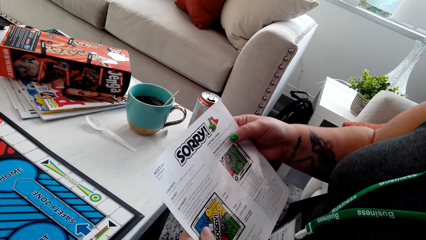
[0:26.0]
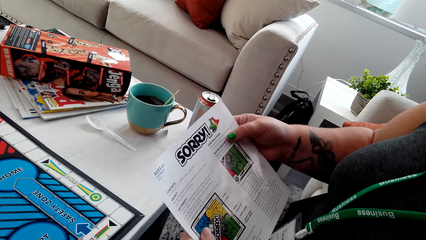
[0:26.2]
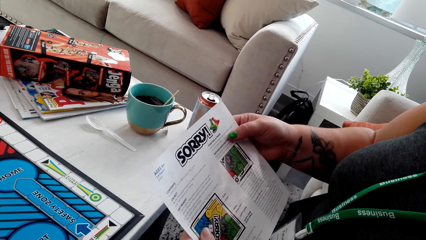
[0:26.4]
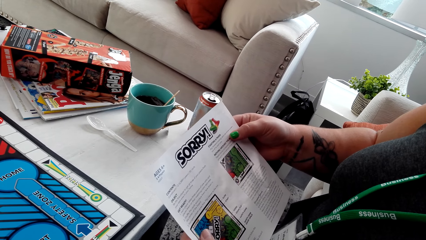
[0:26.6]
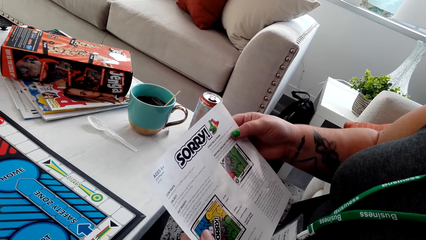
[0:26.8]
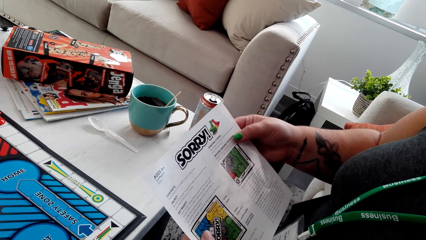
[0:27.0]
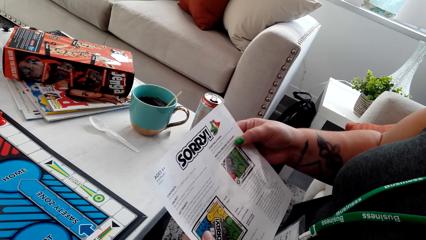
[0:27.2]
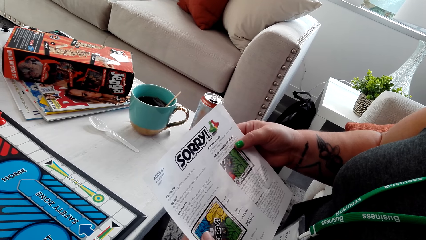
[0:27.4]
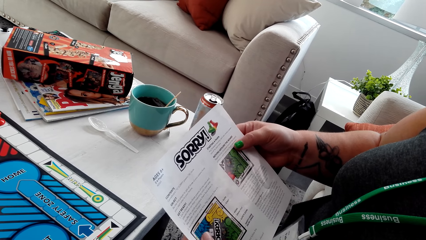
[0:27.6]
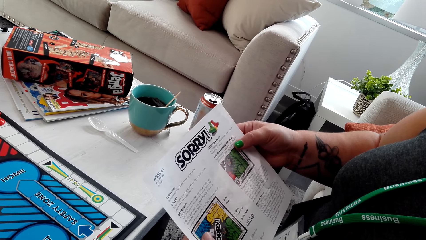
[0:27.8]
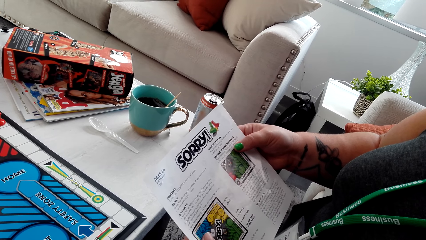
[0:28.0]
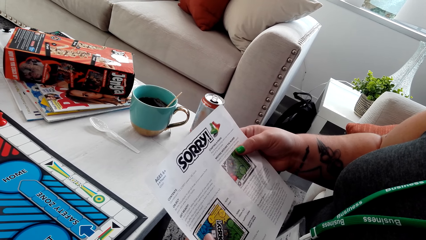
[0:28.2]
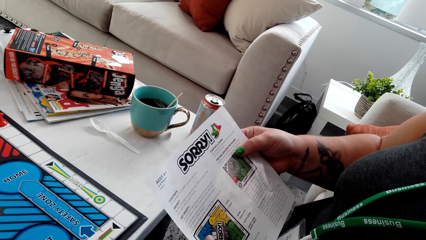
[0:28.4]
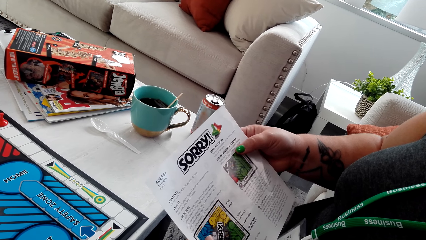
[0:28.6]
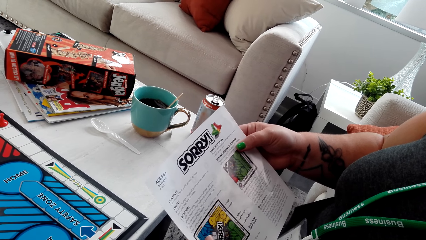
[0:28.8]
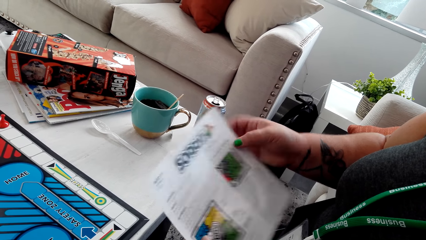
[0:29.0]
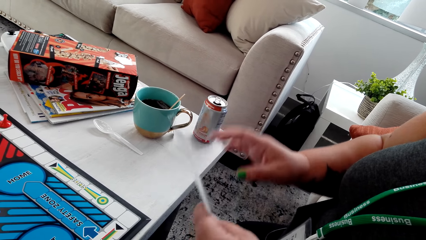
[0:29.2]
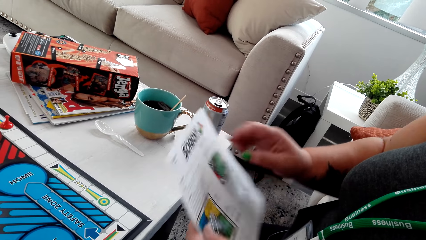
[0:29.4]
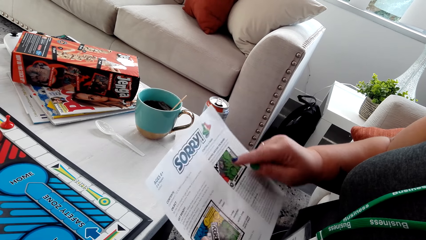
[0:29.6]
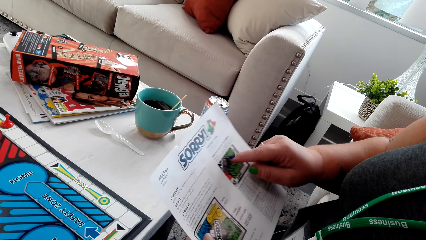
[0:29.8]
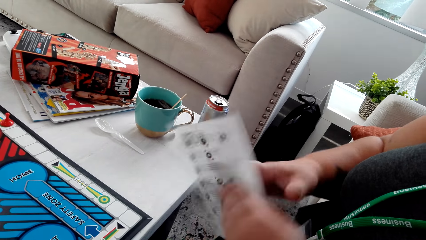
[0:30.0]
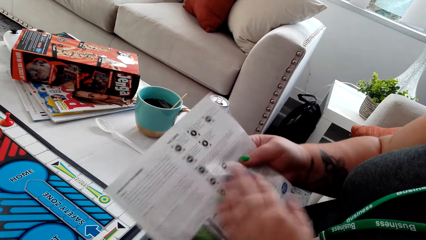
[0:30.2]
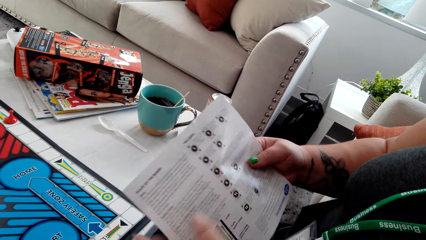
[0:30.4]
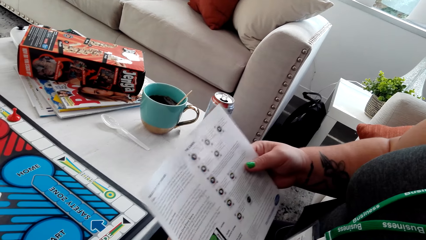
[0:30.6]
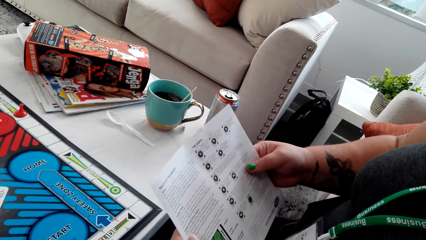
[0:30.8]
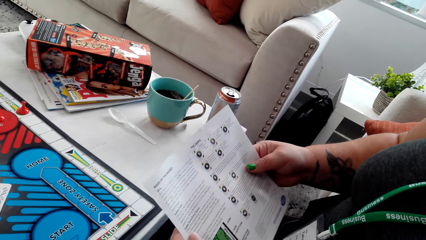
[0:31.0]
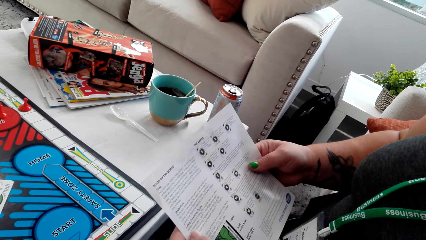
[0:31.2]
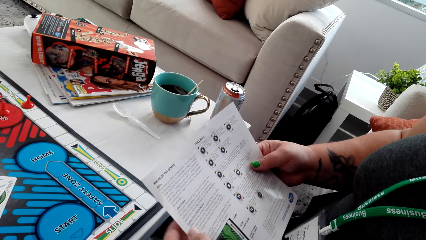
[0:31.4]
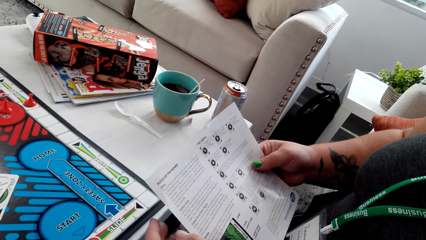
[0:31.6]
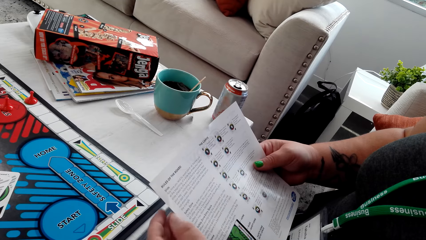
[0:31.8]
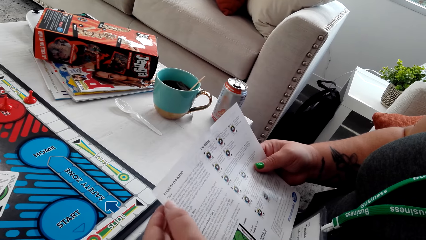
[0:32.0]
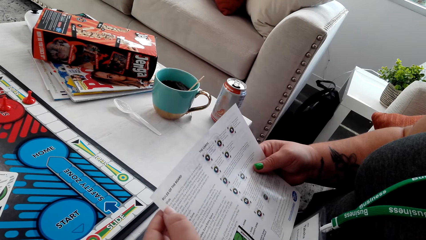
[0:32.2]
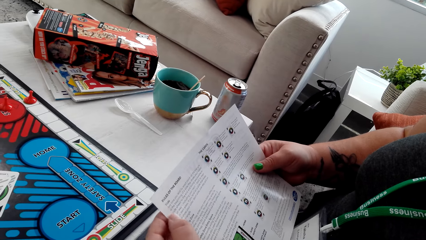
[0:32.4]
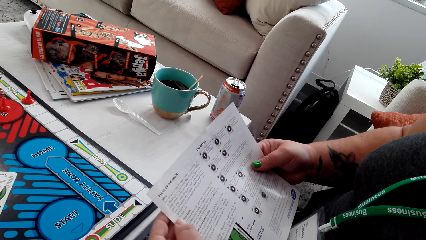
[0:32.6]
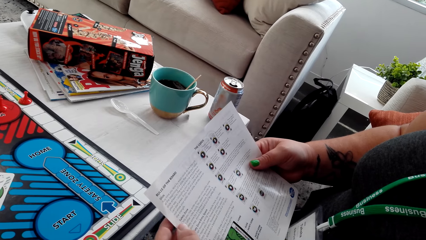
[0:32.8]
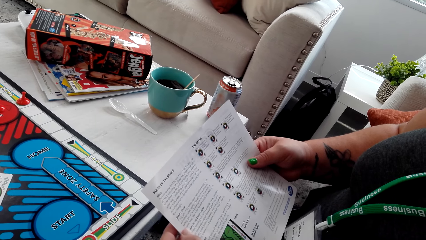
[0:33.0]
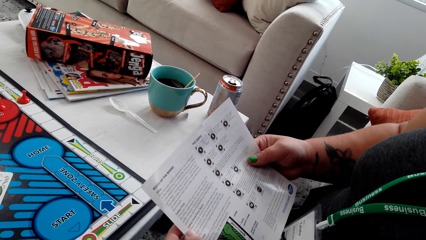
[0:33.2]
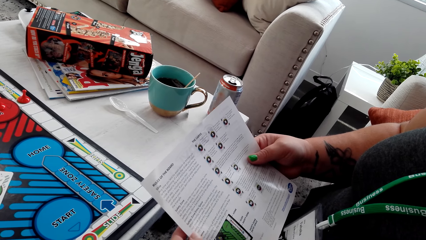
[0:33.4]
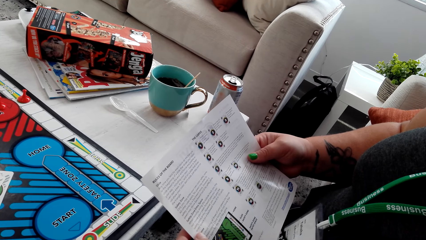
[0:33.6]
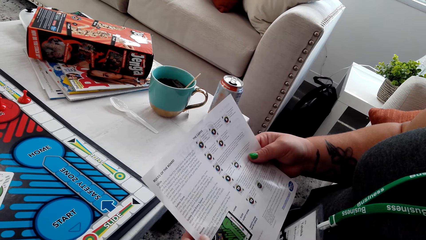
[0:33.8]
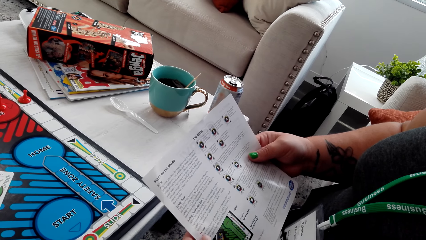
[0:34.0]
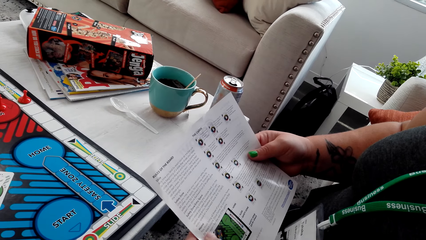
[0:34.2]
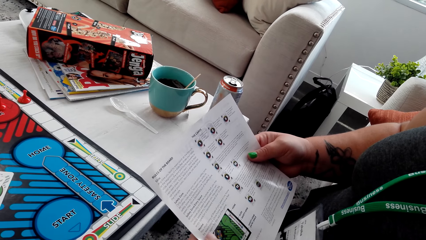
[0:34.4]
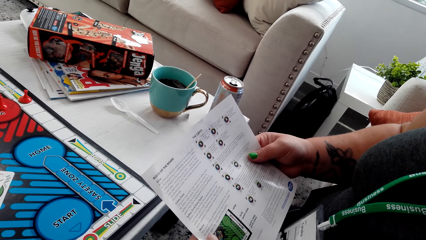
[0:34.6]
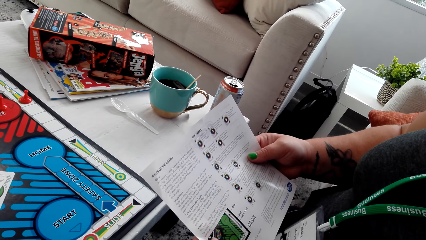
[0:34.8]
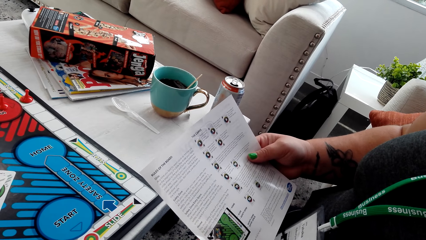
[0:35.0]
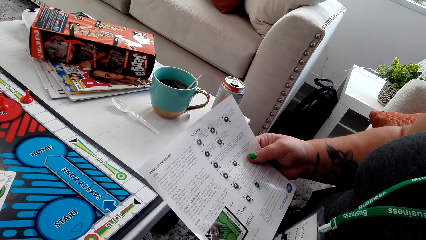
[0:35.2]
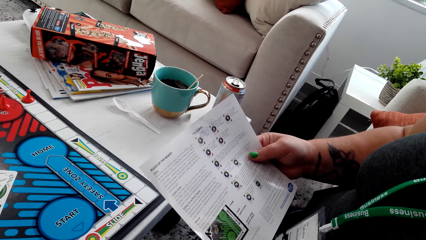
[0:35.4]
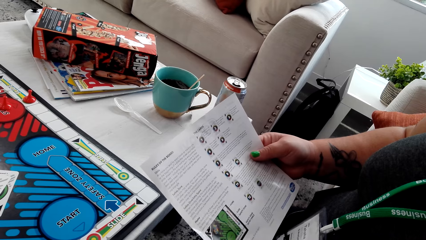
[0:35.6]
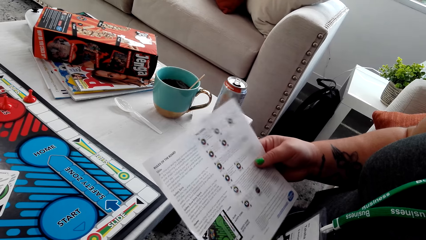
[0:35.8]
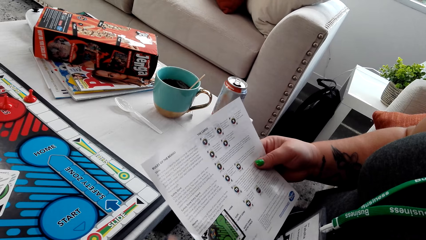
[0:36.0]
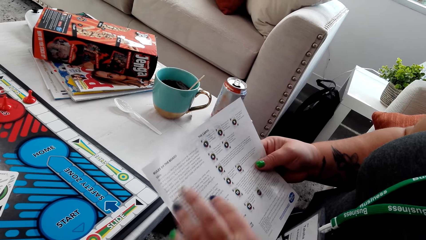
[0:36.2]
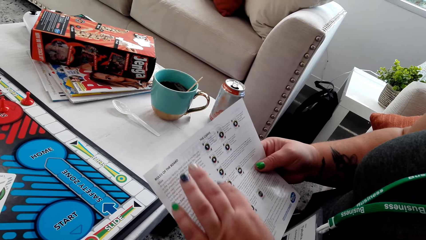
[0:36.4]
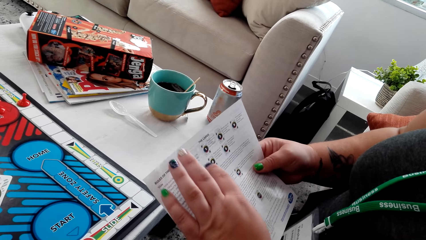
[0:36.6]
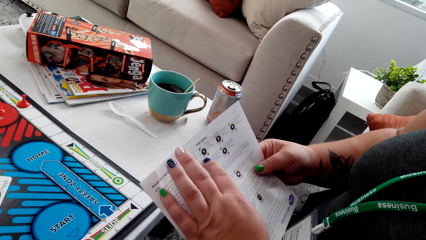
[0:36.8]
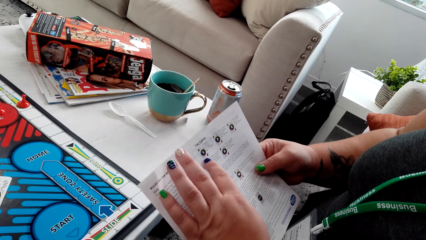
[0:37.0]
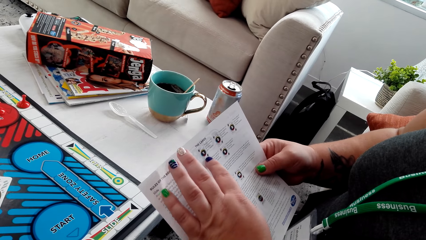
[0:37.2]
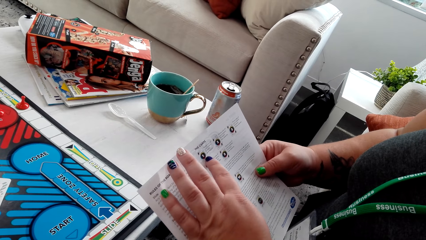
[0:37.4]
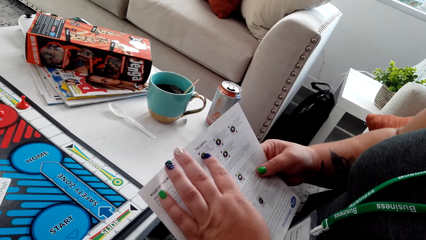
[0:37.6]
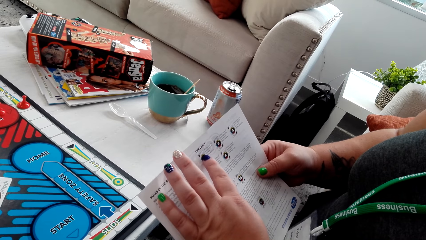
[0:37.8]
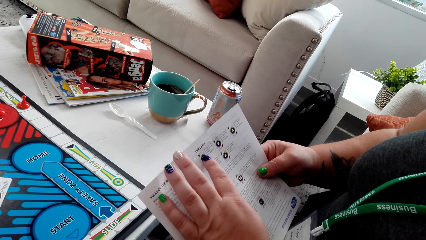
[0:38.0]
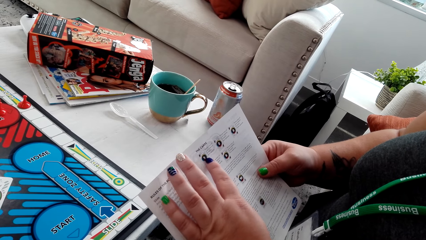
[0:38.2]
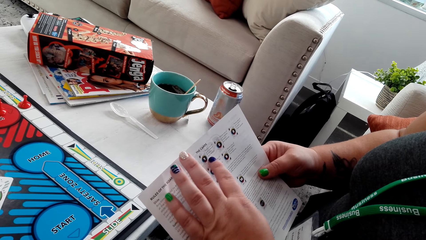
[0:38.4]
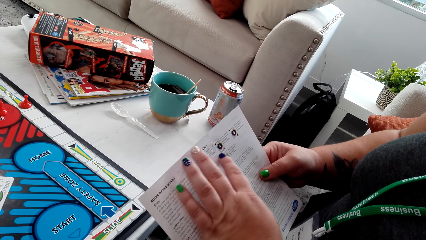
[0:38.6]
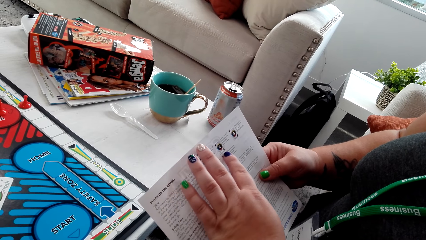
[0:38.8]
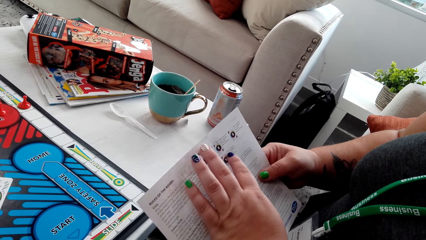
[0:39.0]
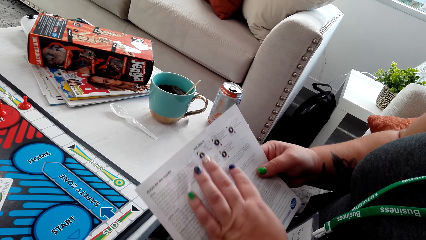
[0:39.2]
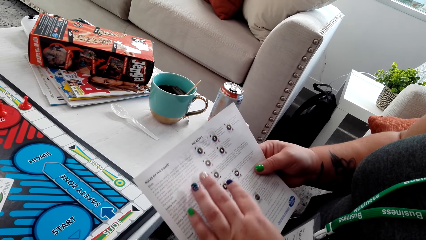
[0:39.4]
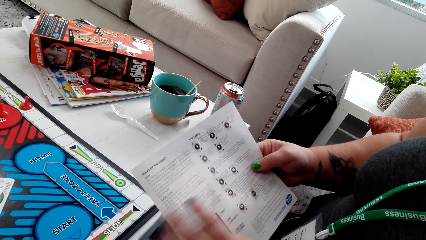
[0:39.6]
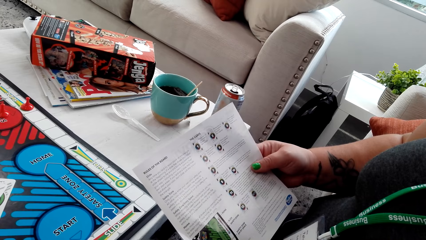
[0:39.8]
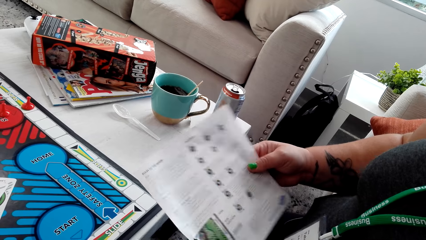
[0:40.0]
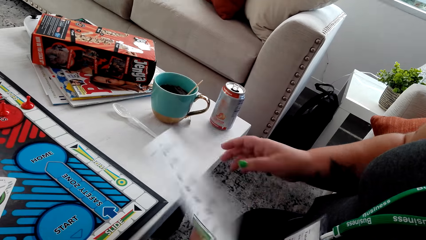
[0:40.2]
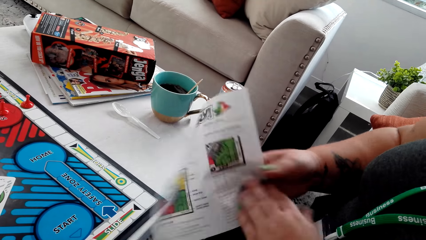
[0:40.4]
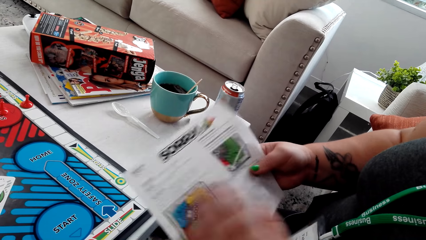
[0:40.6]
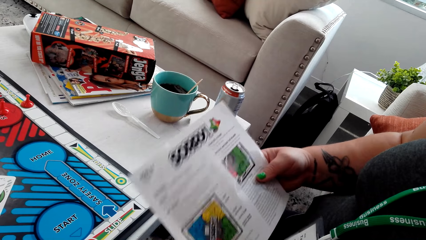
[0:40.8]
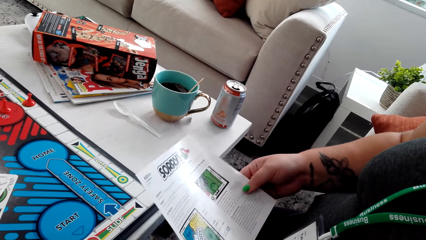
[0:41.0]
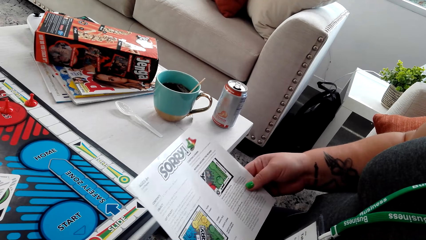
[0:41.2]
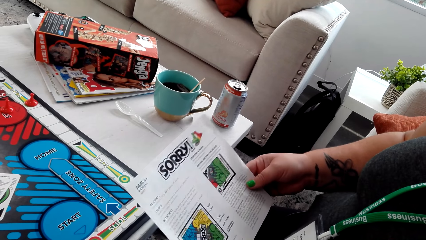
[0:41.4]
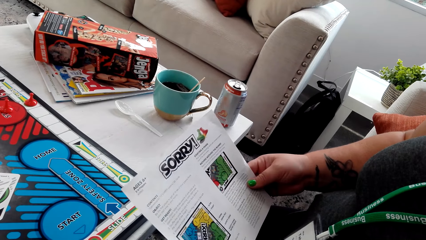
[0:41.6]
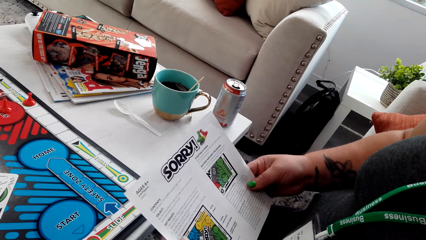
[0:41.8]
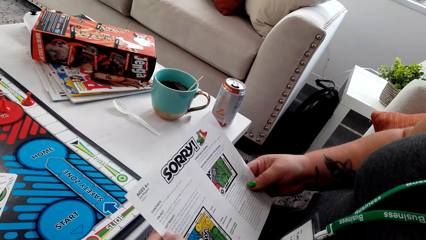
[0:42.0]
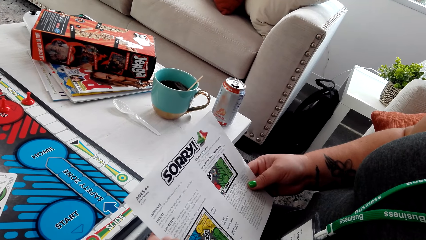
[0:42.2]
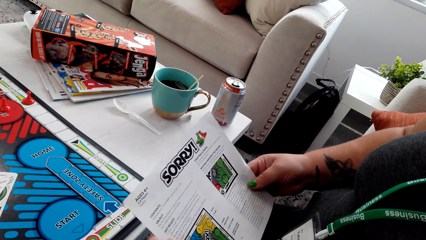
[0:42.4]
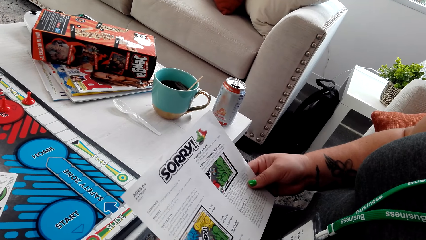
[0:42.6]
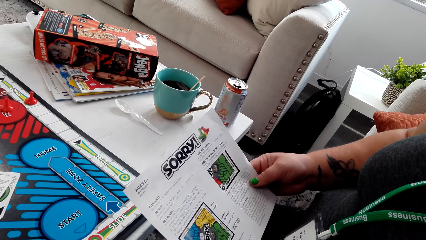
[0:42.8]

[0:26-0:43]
A woman turns the sorry game manual or catalogue. She reads the sorry game manual. She points at the catalogue with a finger. She turns the catalogue.
